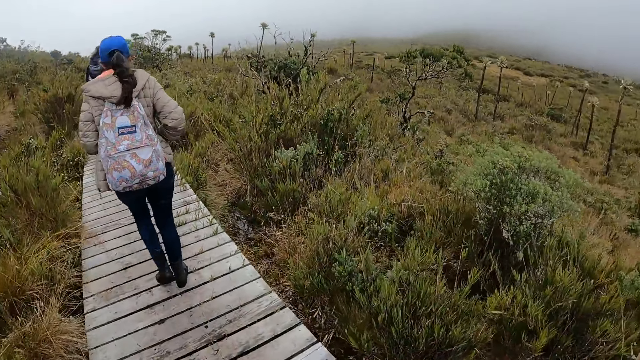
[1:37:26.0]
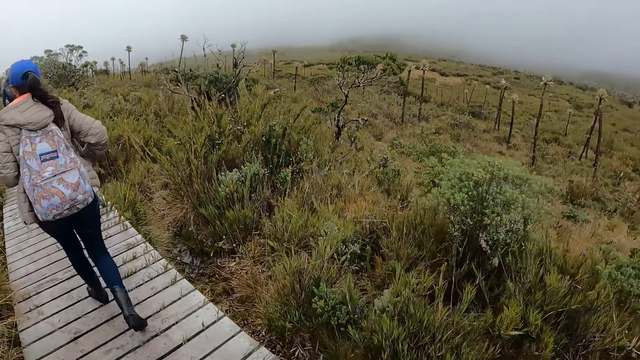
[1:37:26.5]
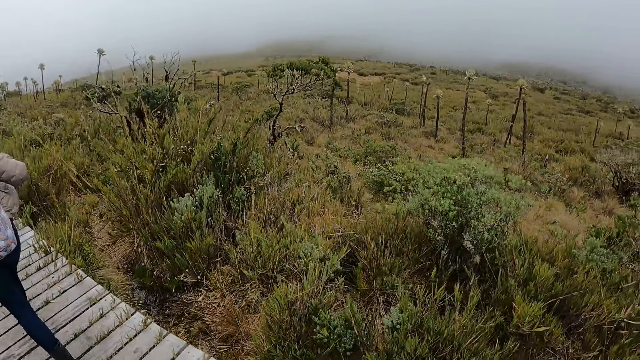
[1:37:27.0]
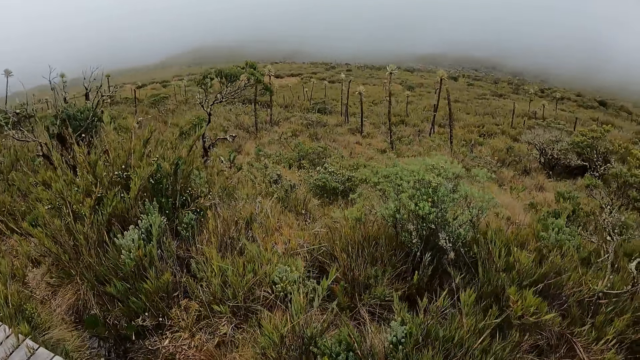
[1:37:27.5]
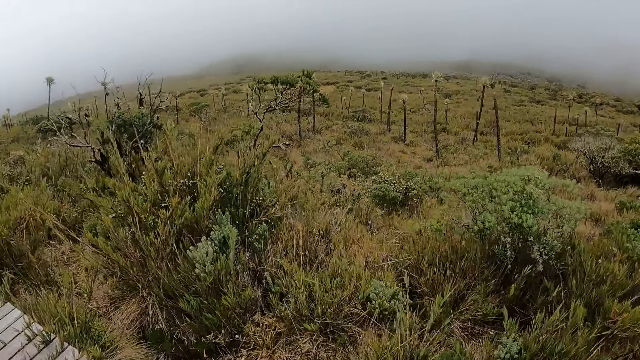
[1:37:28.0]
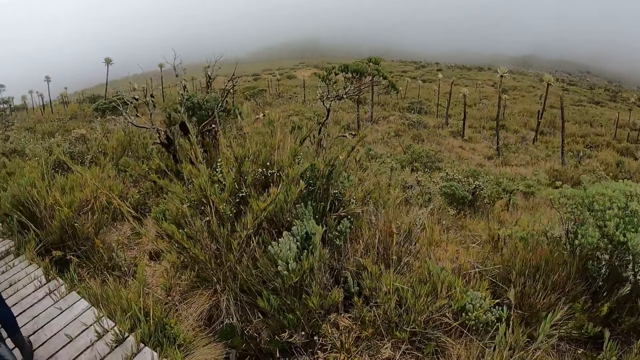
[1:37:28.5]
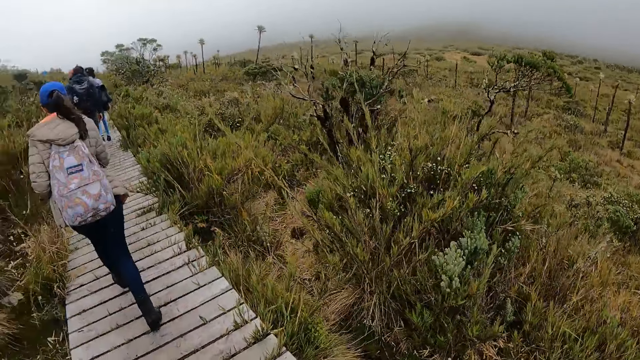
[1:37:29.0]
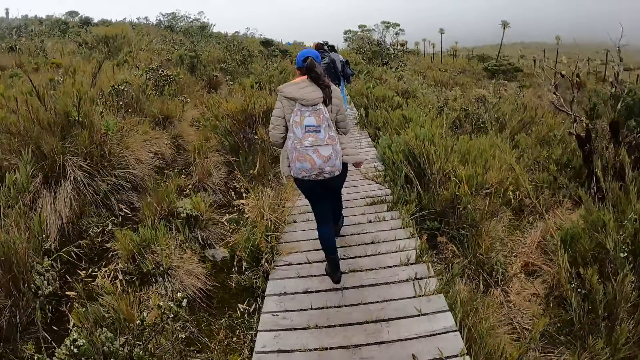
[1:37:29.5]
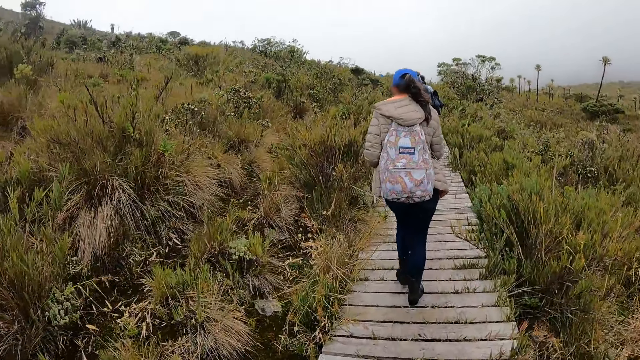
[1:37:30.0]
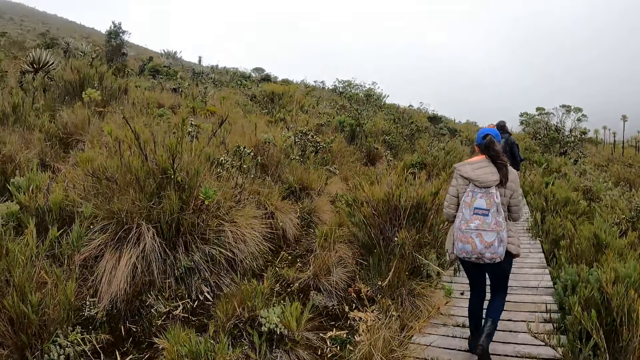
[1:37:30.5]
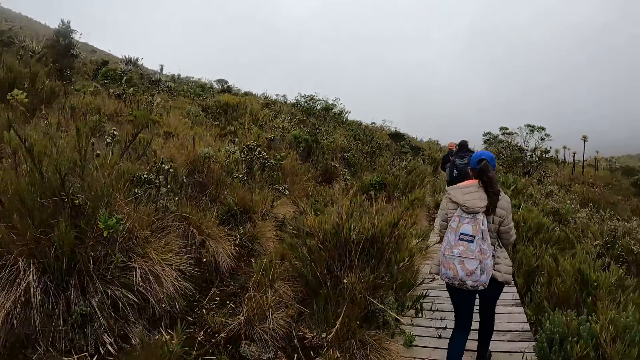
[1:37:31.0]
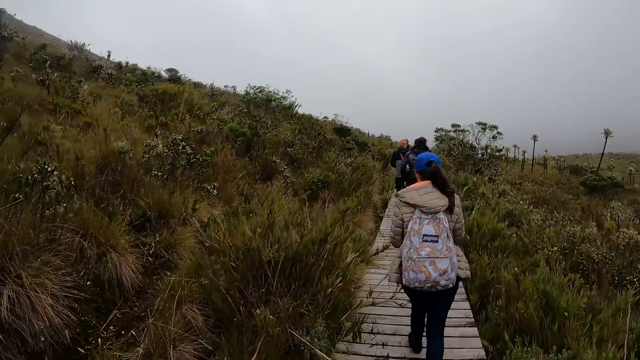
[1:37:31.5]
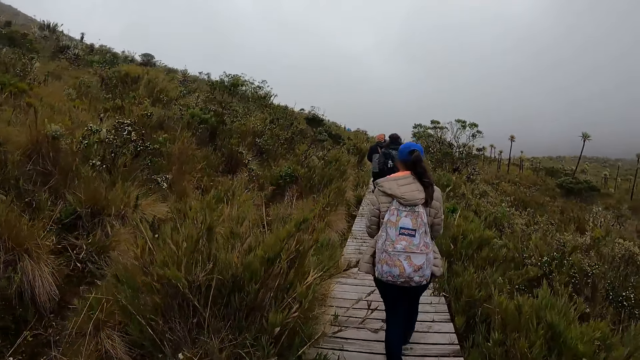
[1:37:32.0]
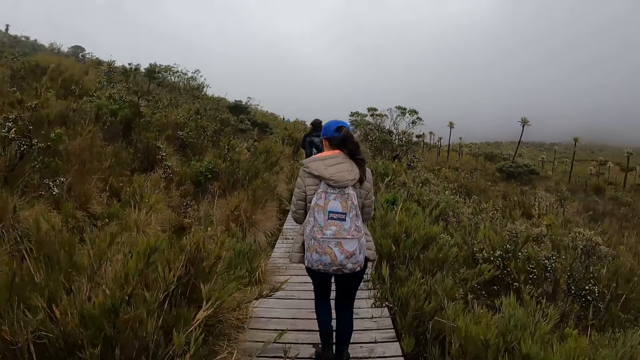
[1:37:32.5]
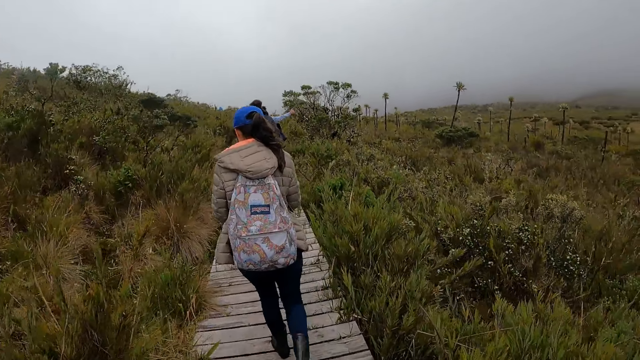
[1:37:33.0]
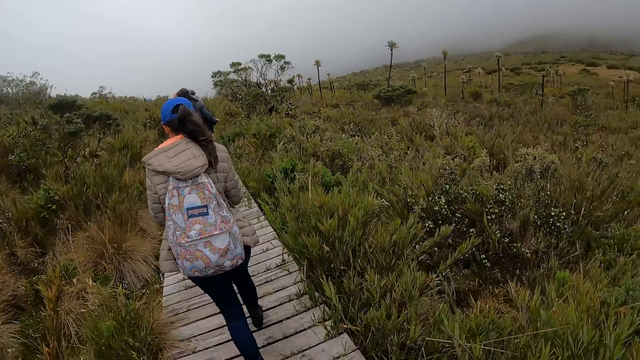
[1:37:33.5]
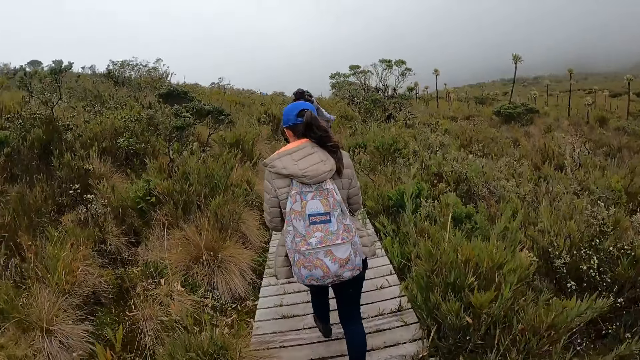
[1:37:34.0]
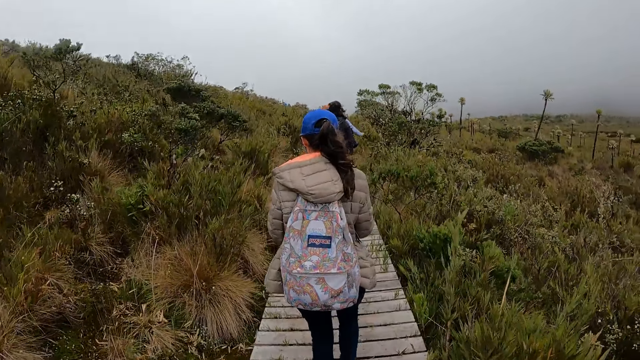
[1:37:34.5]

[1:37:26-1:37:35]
The camera wearer looks around the forest. They walk around the forest.

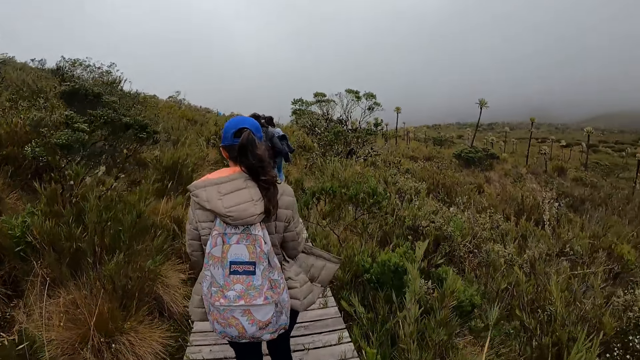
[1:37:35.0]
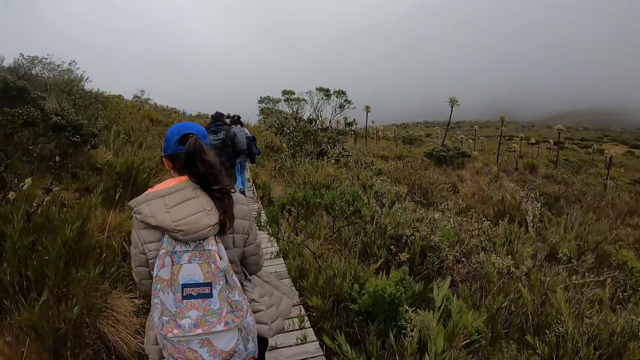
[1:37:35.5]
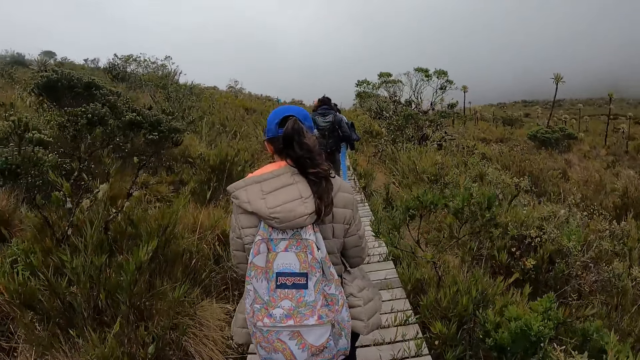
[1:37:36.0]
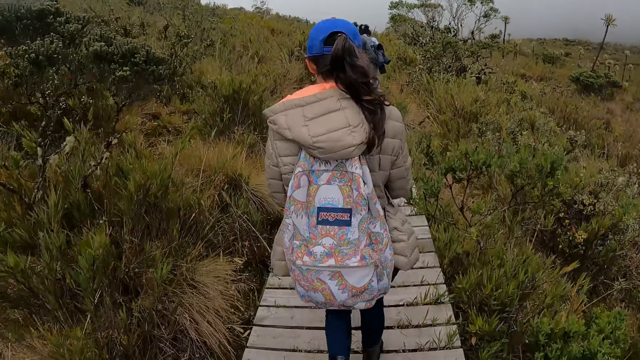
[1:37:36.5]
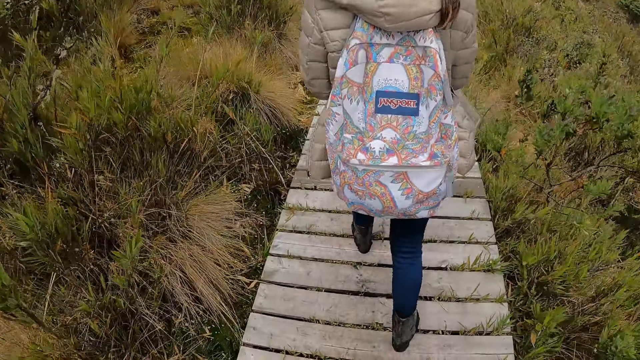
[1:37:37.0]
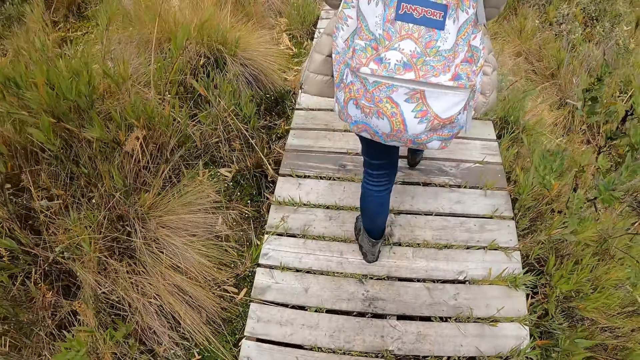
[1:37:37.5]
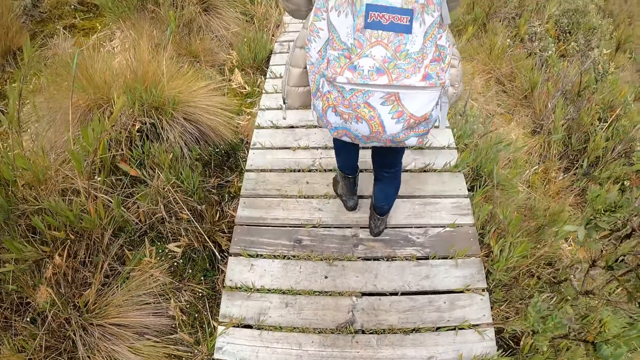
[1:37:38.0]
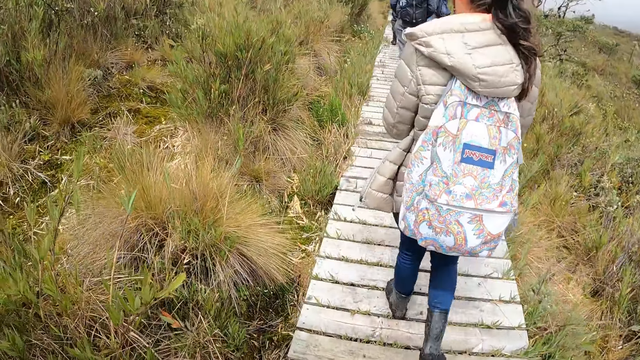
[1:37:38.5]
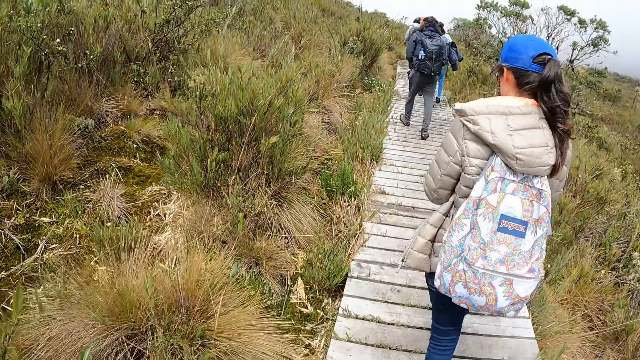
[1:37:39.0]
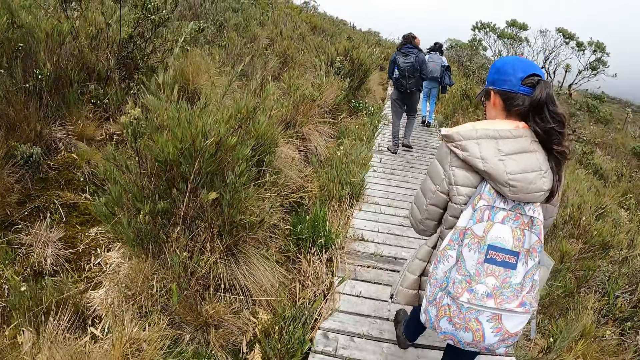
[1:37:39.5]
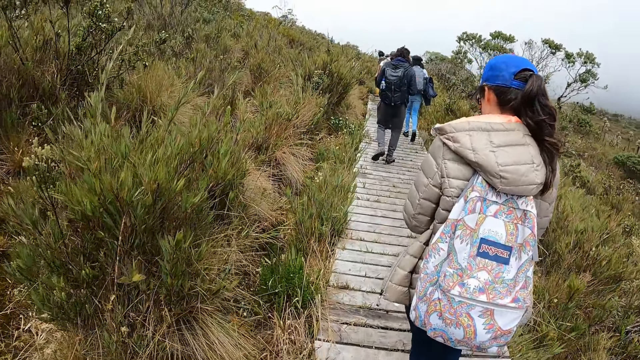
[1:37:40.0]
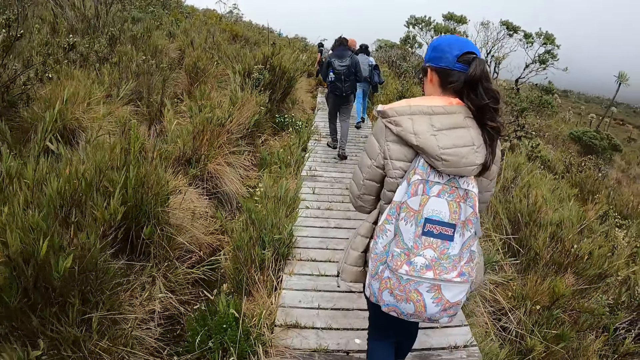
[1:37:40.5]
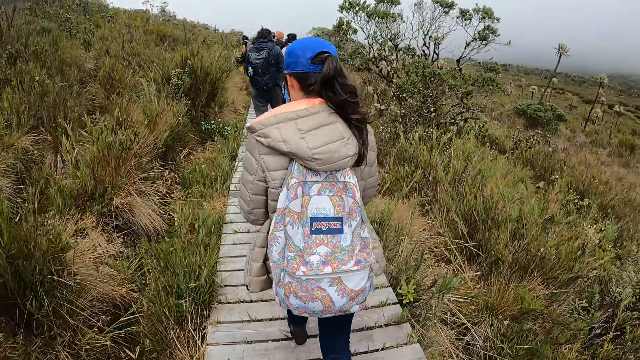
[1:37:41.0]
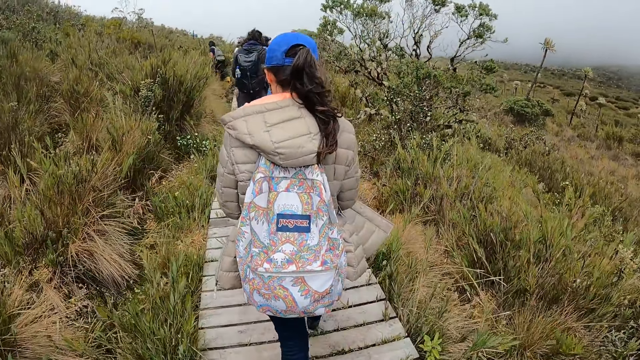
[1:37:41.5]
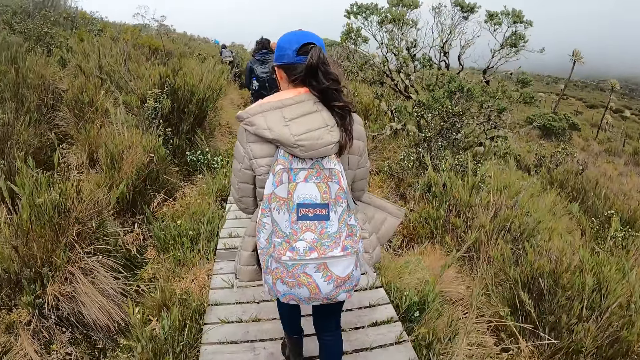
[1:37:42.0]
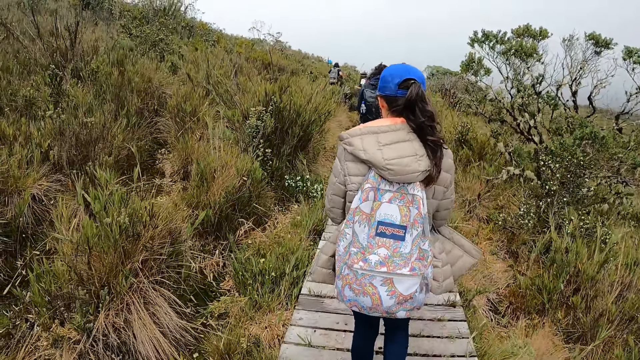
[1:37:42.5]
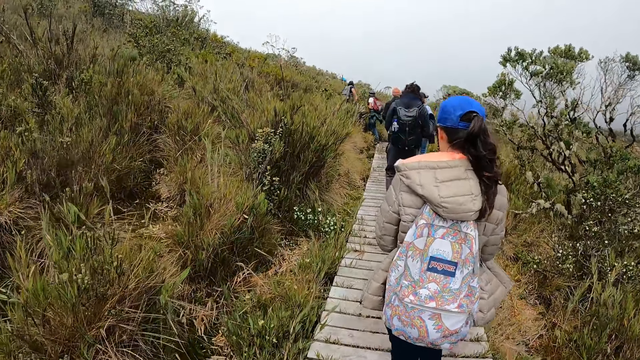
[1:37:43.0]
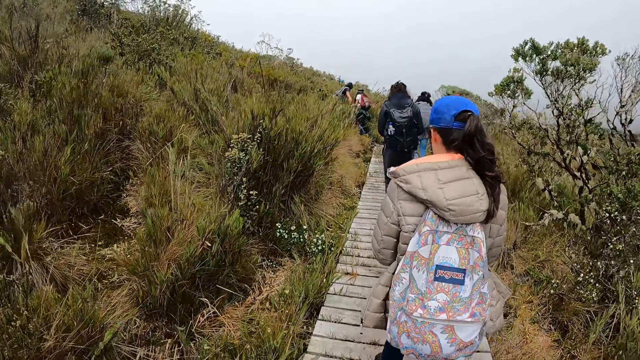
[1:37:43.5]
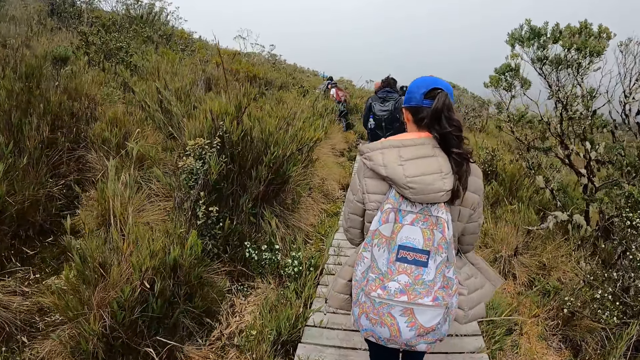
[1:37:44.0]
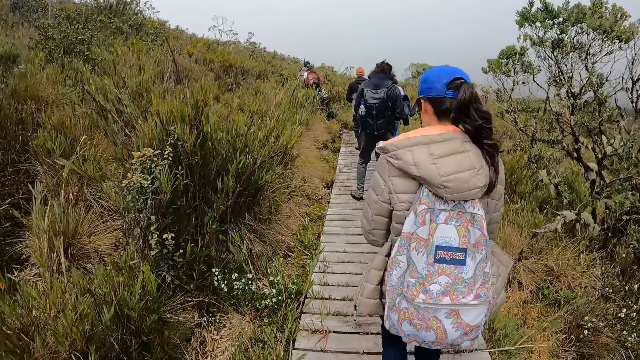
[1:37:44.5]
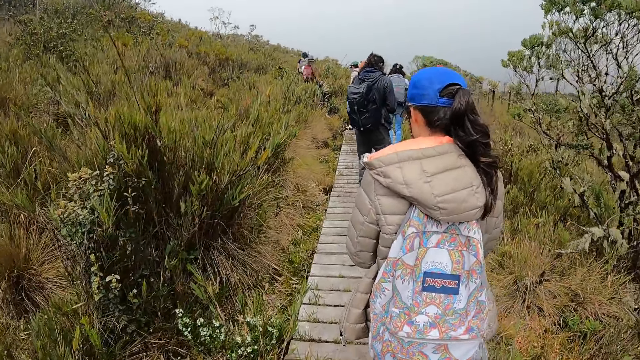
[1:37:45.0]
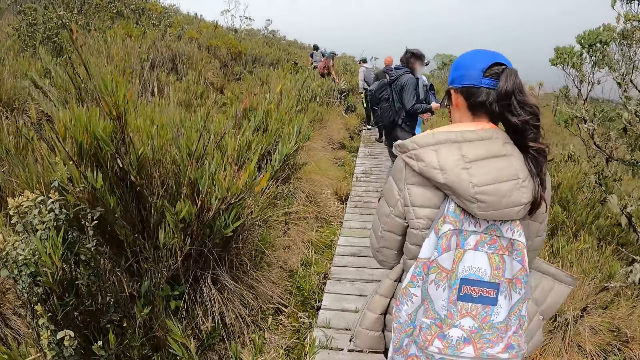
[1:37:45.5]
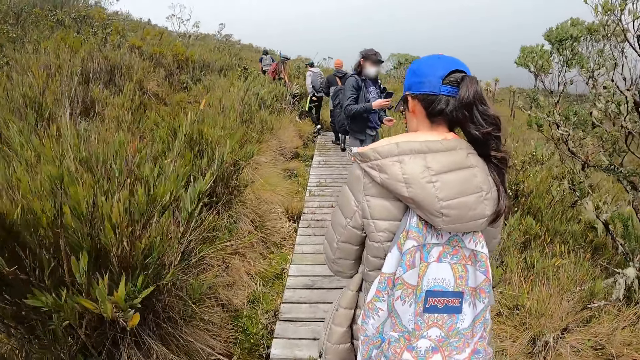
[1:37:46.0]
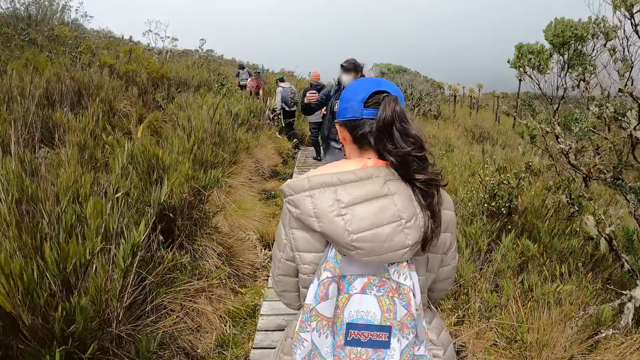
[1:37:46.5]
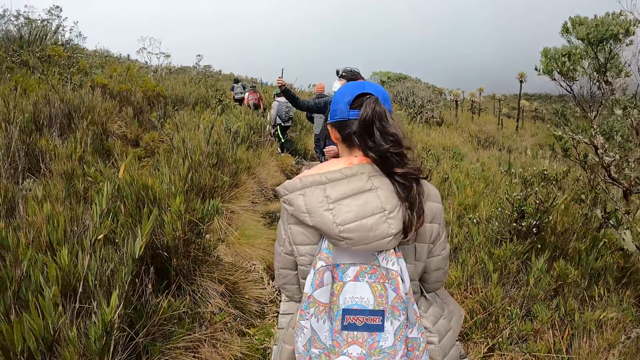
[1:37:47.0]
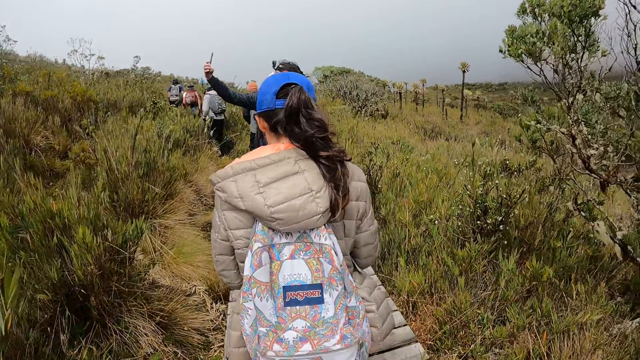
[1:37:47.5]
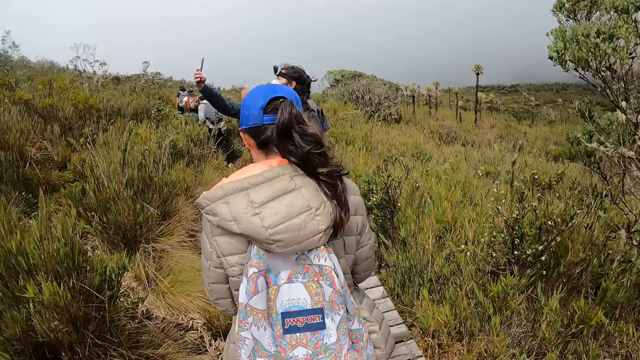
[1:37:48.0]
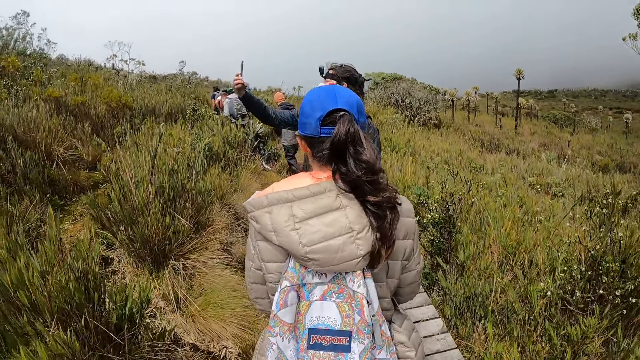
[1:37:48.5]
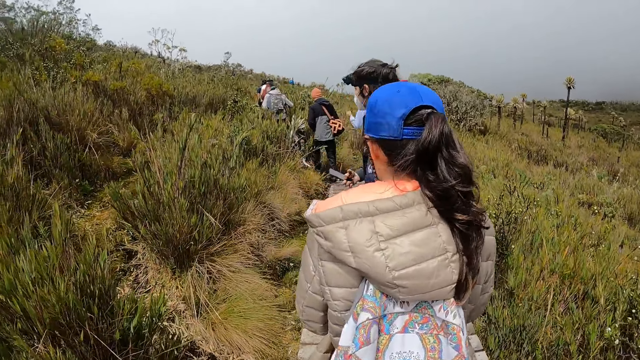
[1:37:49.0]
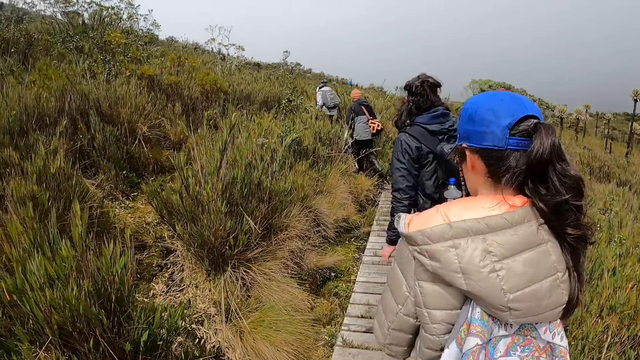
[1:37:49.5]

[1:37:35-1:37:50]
The camera wearer looks at the bridge. They look around the forest. They walk around the forest. A man uses his phone.
